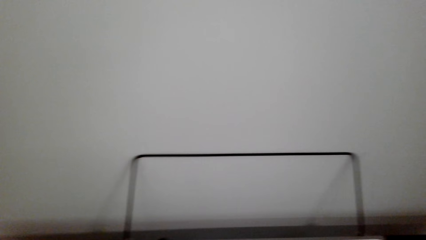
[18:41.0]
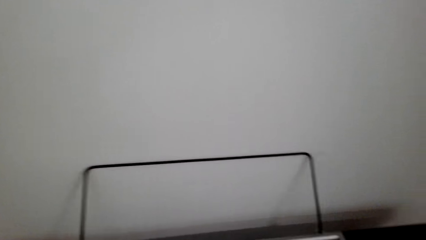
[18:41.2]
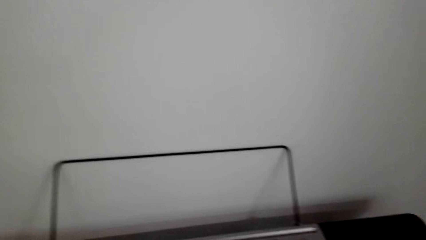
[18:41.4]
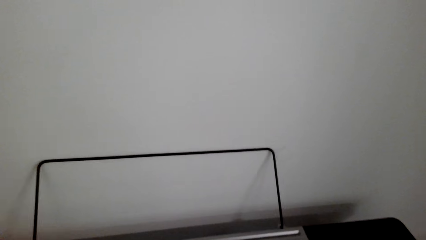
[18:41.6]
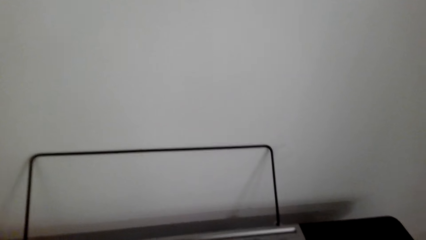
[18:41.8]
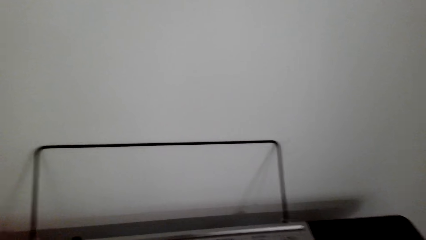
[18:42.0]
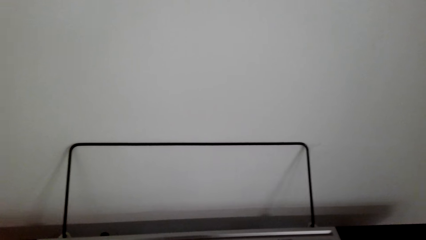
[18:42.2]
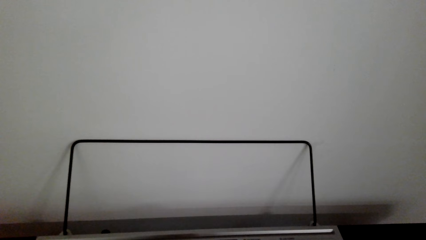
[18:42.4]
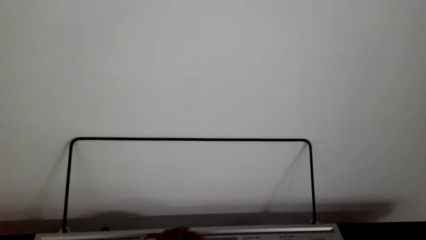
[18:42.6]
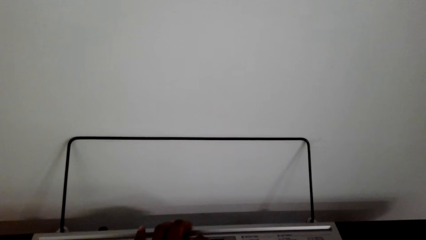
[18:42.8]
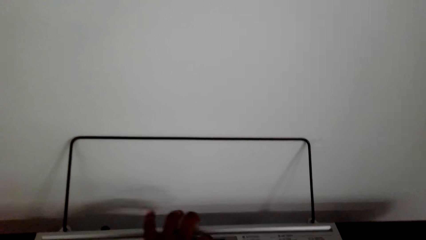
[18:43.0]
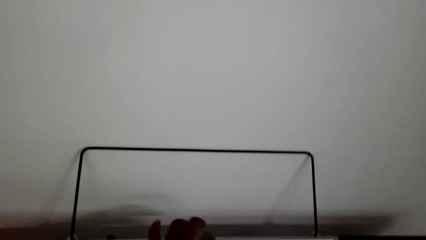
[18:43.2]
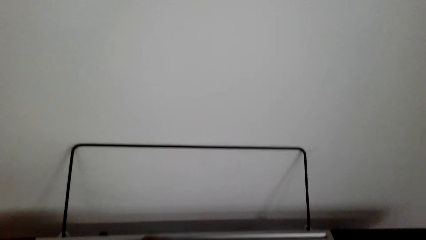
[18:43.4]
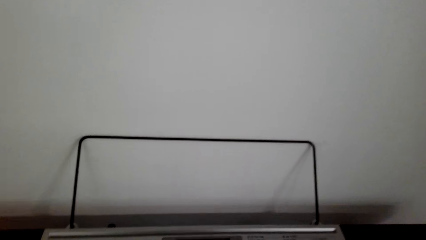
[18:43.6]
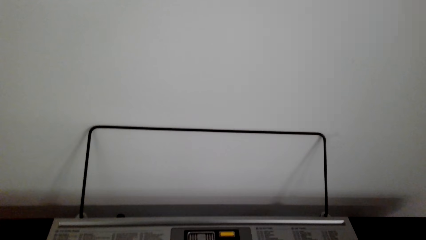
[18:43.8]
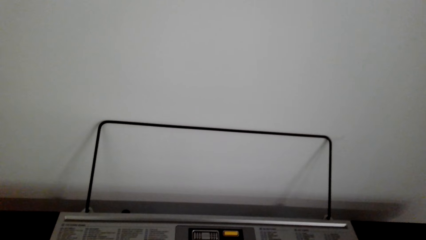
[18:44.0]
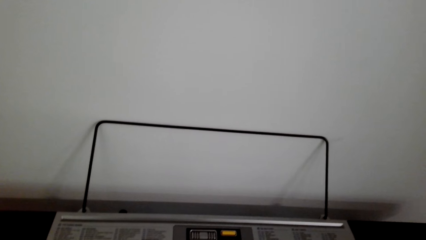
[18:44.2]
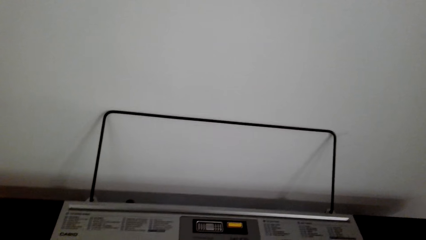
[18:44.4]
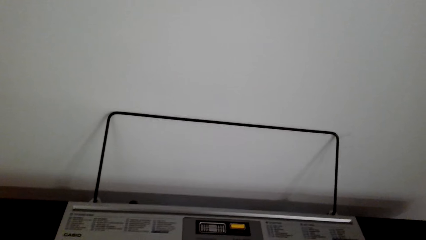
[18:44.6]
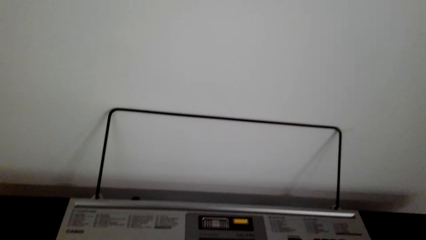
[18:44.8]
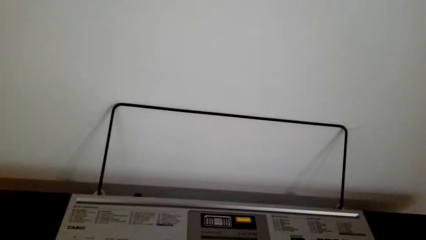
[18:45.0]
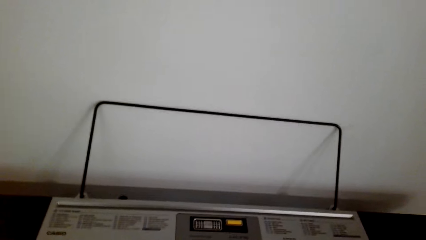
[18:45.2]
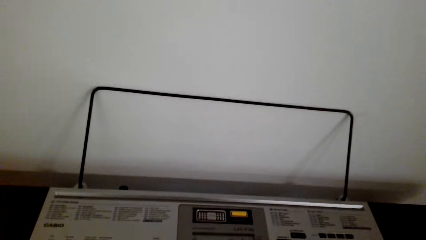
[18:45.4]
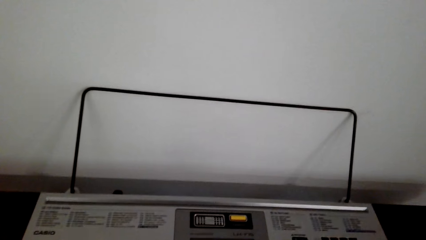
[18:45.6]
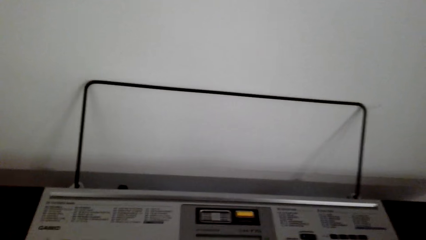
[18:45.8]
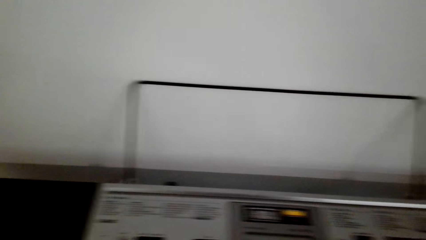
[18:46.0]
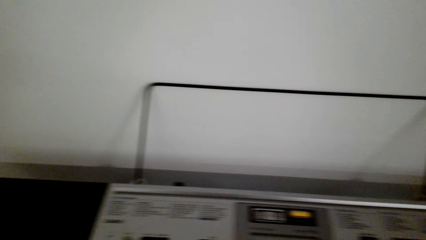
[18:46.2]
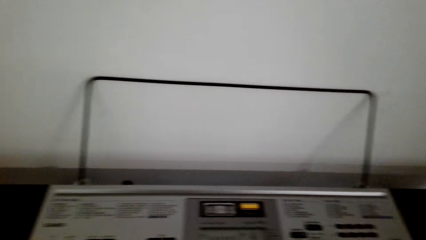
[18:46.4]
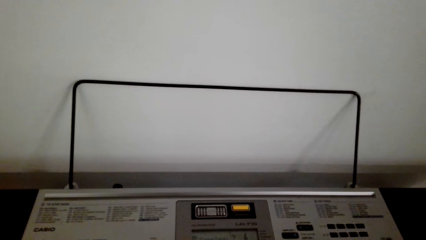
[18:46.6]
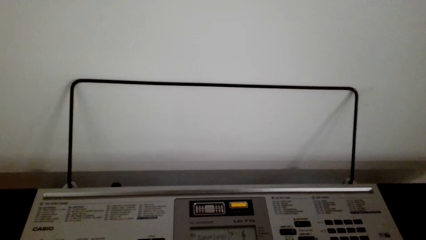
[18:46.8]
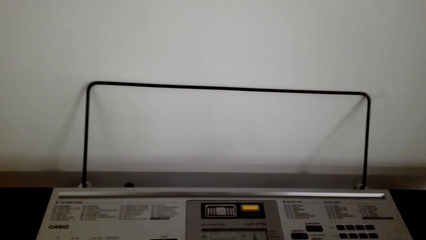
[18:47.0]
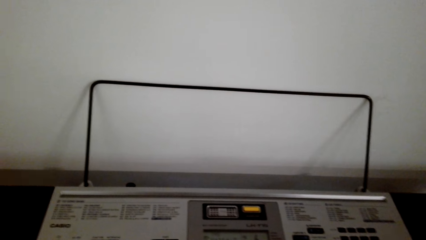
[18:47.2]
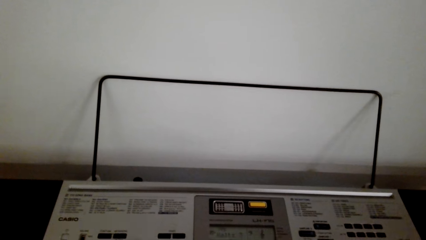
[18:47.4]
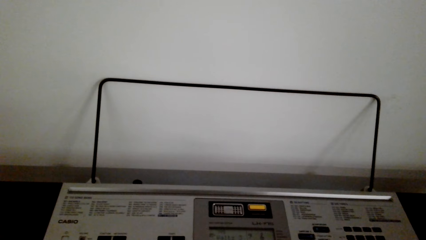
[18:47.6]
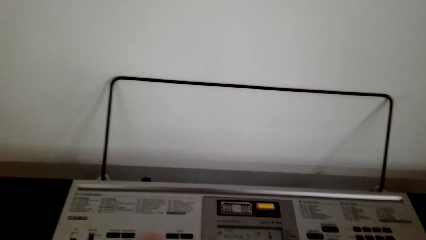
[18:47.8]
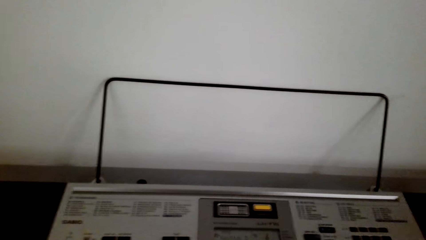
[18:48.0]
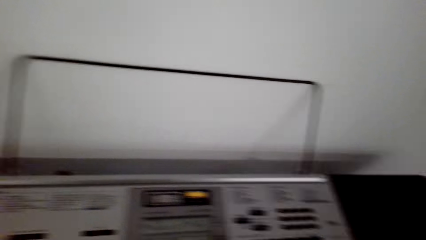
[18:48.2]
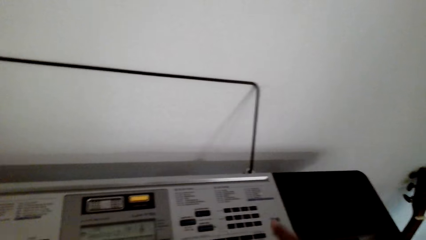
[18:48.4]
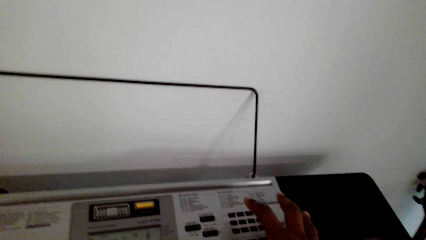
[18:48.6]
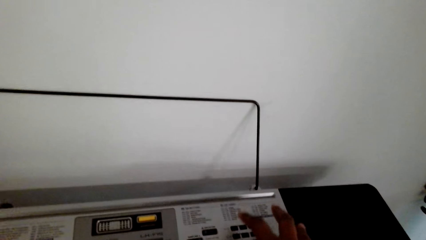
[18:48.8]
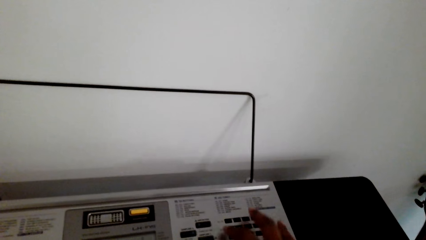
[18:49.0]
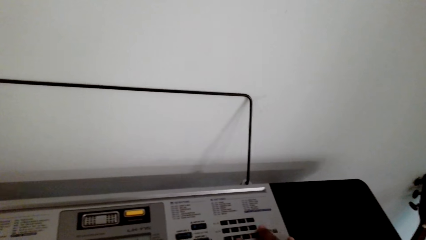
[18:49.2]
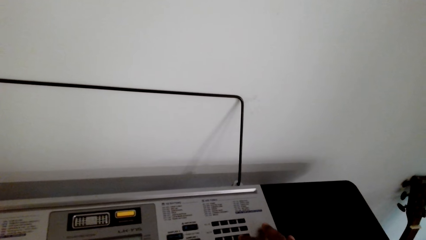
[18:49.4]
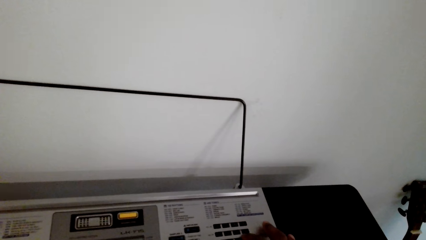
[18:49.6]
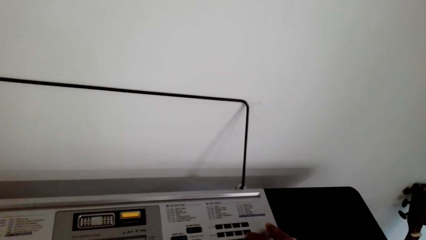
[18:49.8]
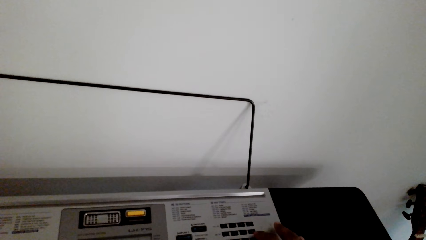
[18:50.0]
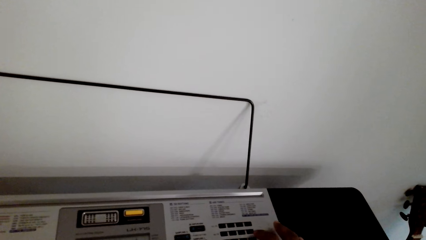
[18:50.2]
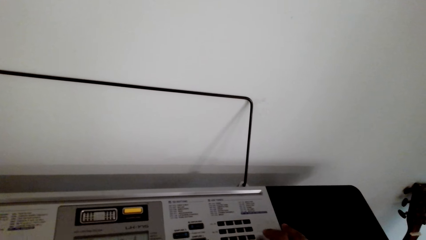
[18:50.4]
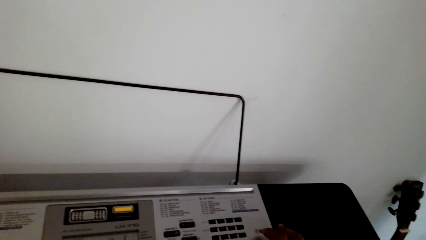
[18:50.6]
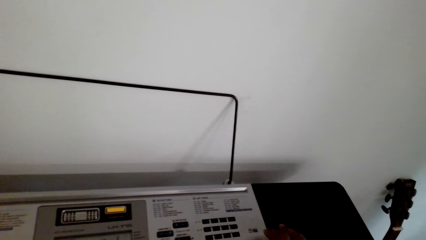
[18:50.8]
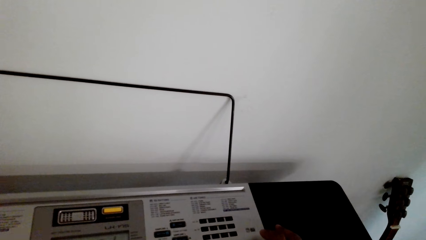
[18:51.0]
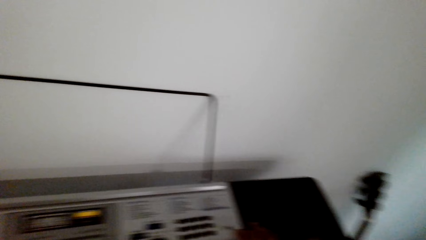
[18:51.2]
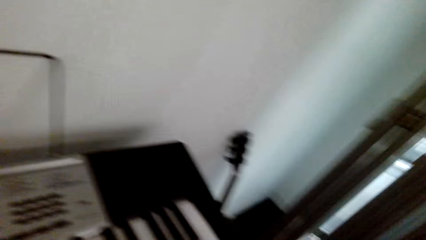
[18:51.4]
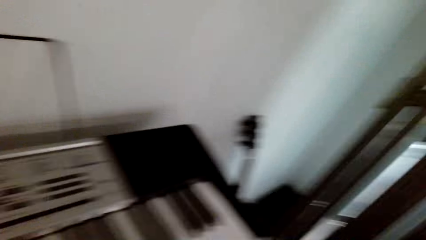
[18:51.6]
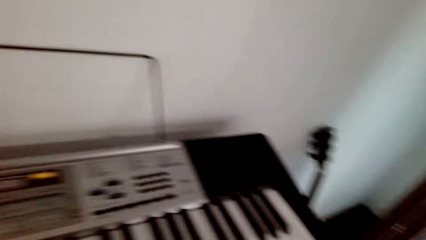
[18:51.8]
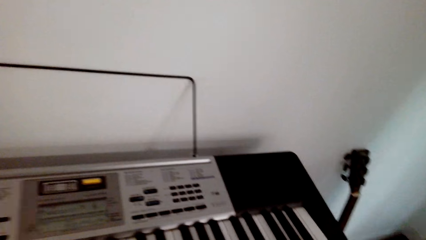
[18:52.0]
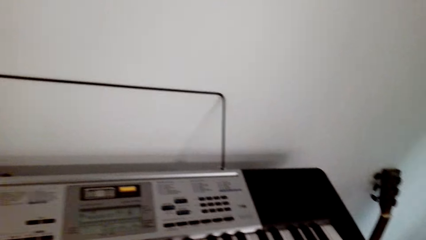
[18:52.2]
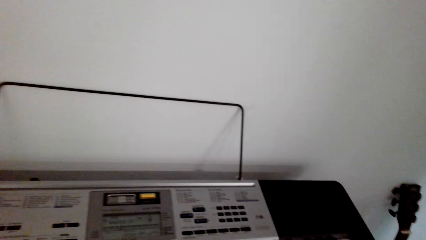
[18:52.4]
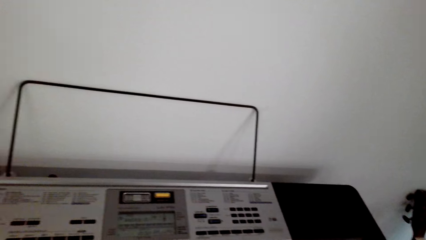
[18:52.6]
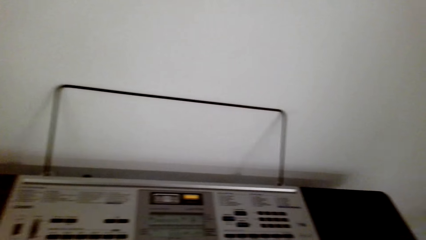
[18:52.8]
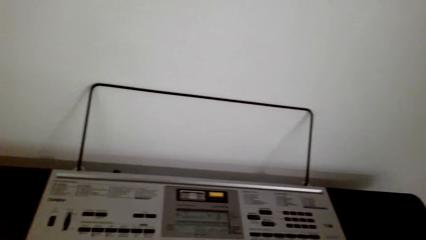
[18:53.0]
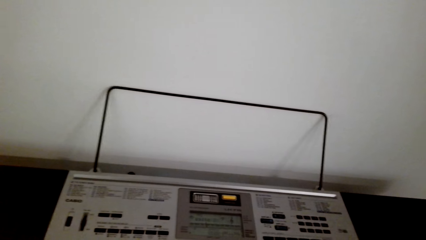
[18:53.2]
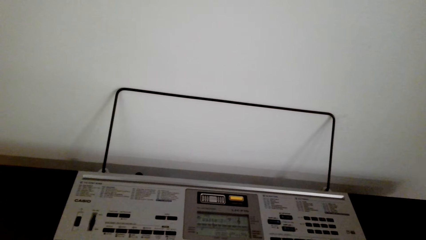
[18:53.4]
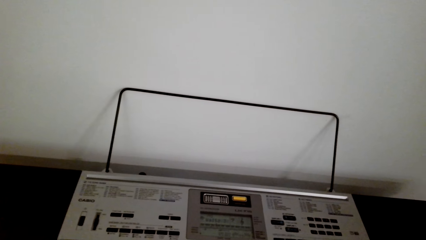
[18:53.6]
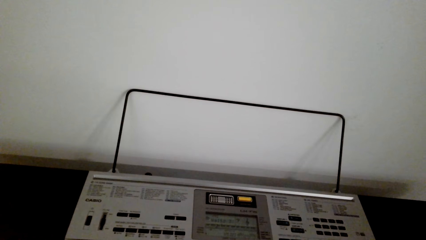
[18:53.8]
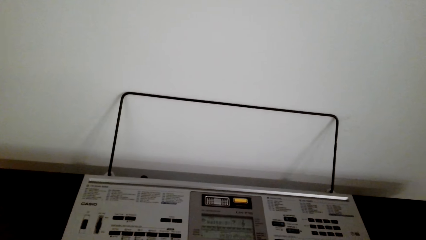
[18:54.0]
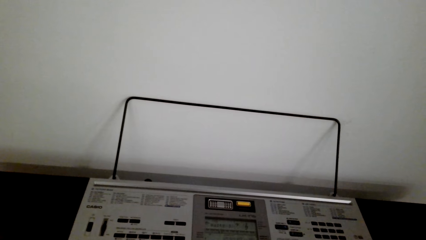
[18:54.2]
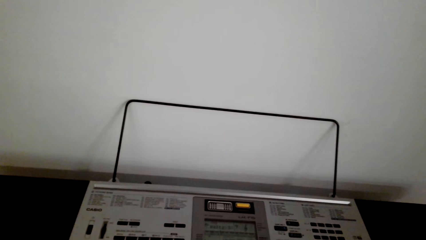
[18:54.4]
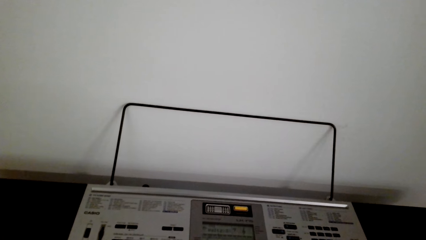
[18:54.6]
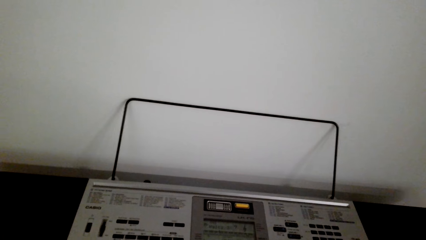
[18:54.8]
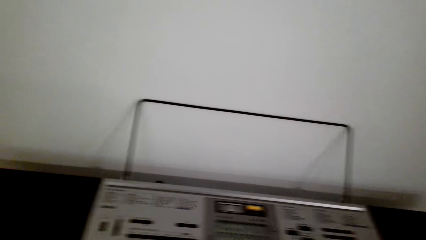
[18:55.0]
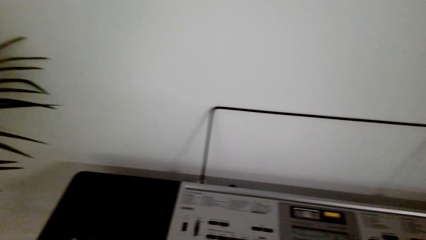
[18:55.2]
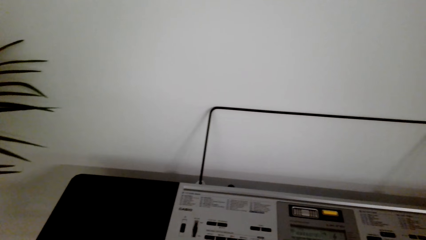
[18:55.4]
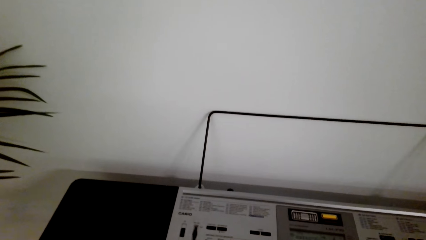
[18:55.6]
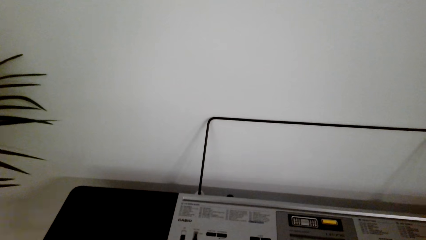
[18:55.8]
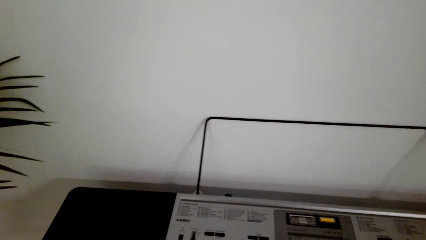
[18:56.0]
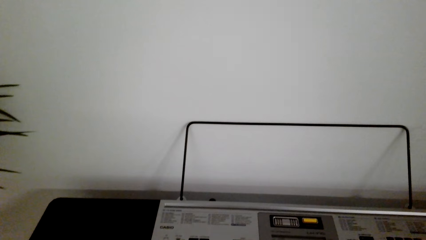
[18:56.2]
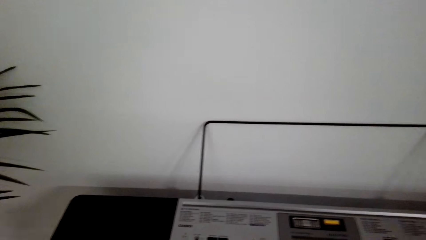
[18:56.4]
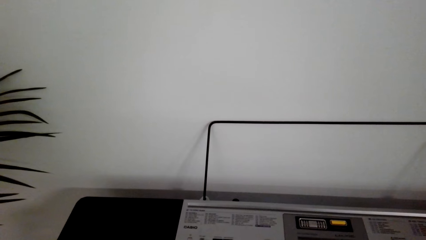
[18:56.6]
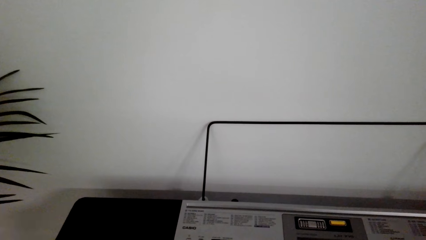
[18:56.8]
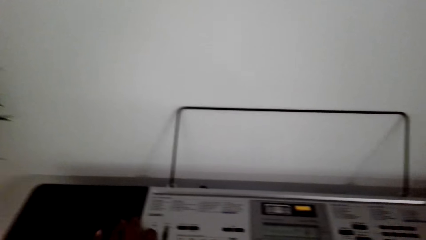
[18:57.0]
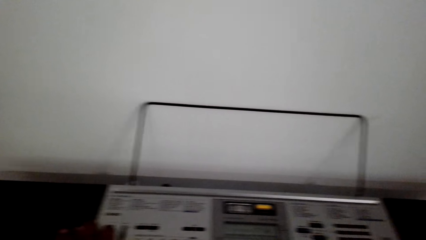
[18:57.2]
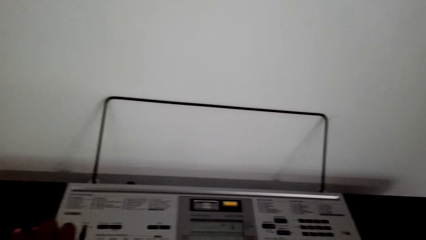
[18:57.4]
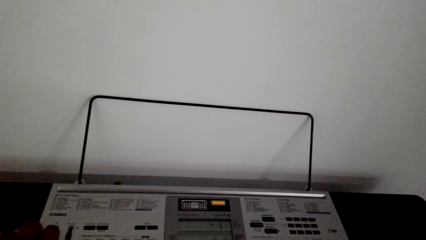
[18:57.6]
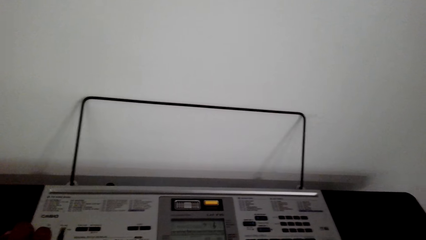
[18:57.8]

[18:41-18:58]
The camera wearer adjusts the piano.
